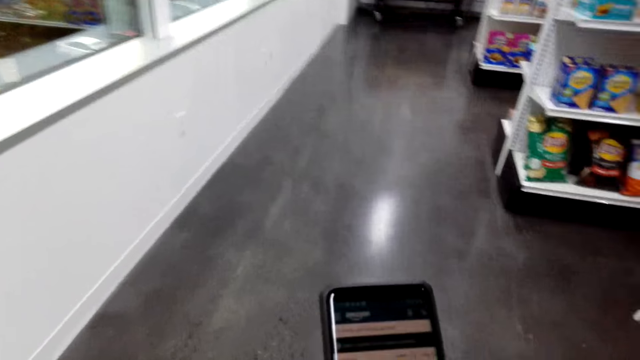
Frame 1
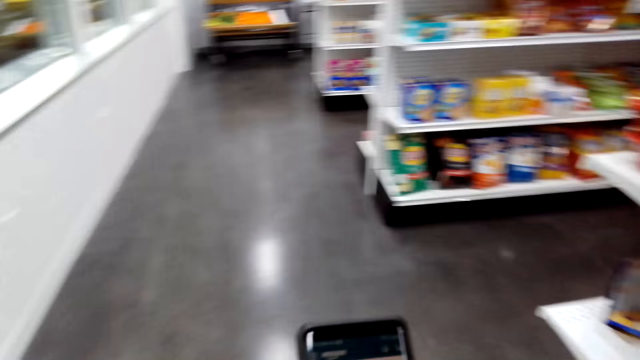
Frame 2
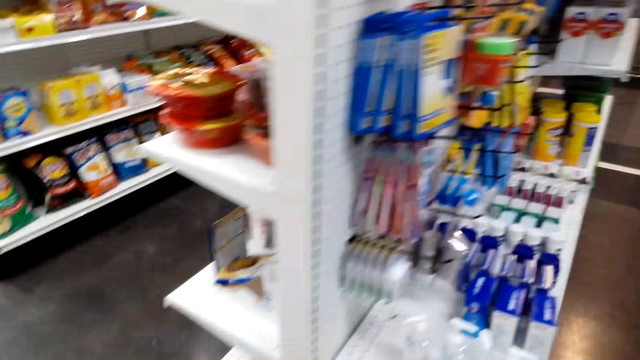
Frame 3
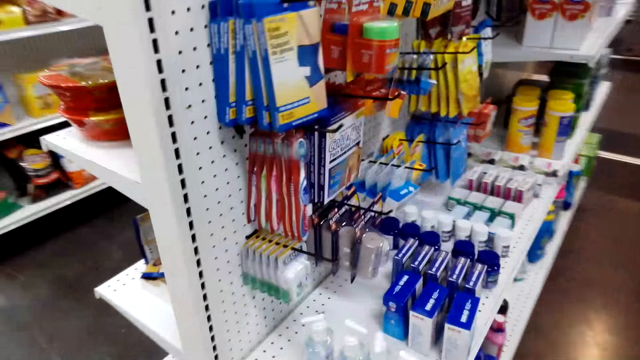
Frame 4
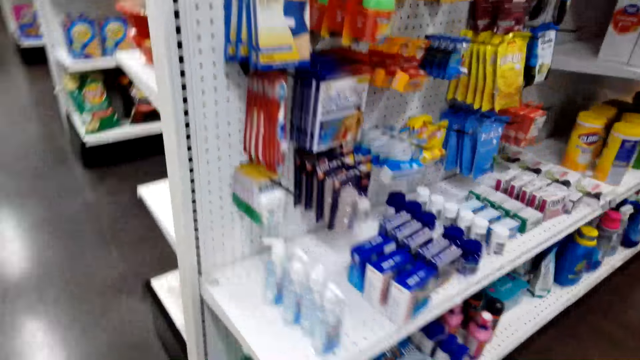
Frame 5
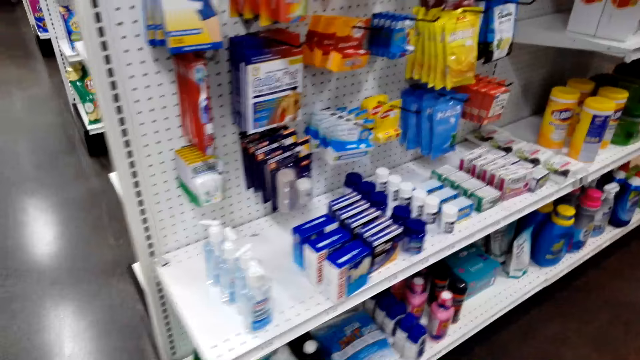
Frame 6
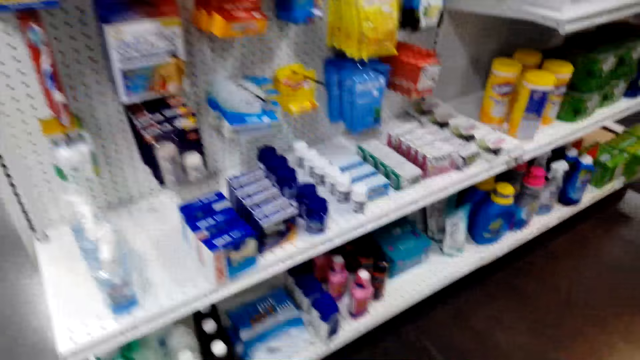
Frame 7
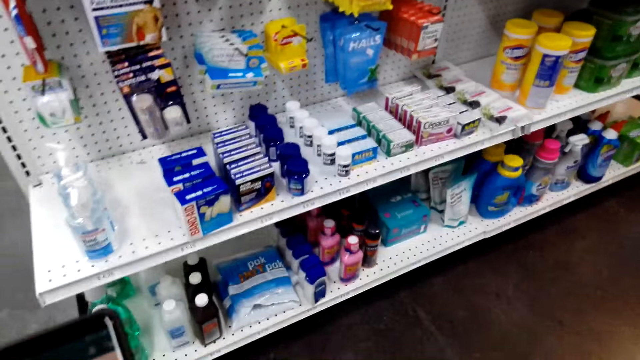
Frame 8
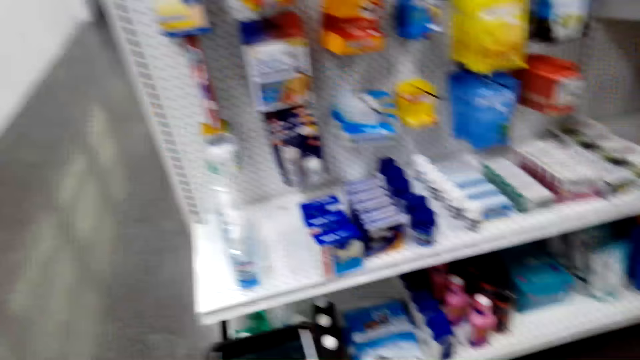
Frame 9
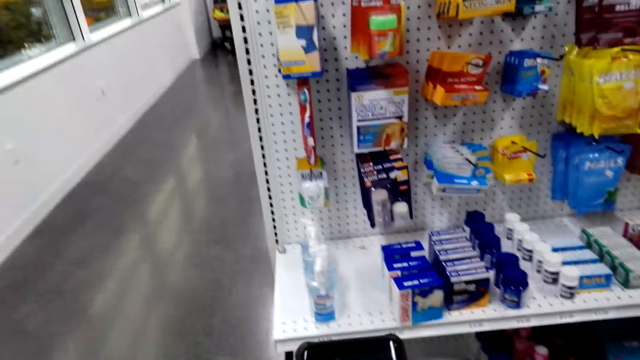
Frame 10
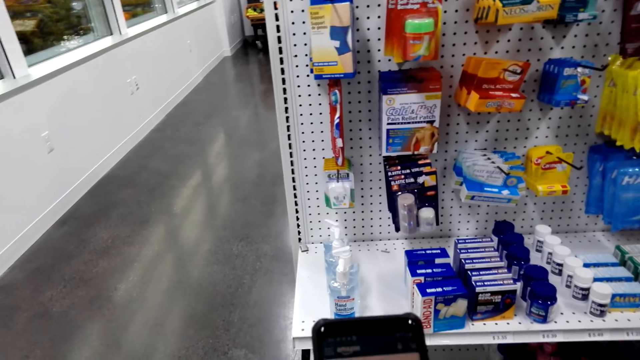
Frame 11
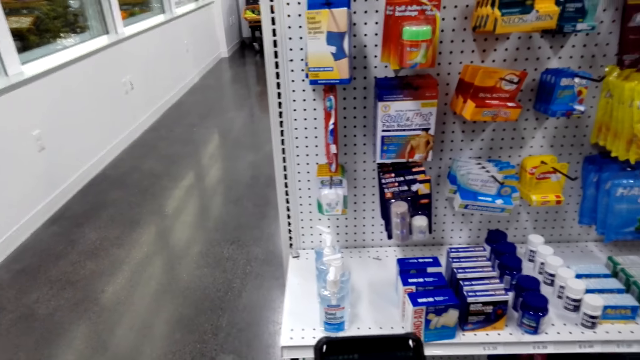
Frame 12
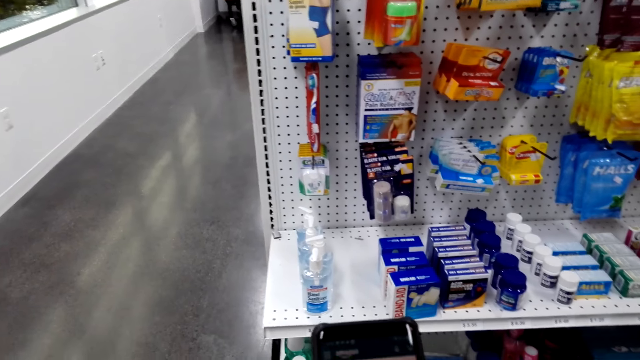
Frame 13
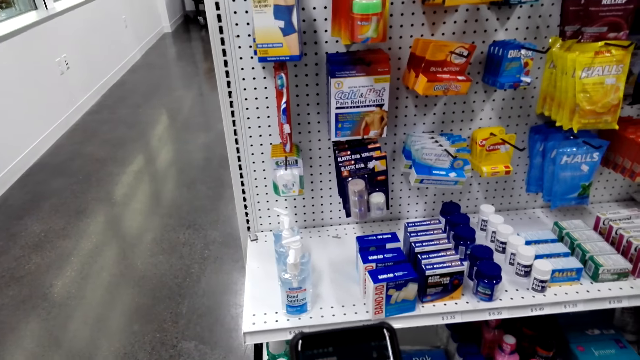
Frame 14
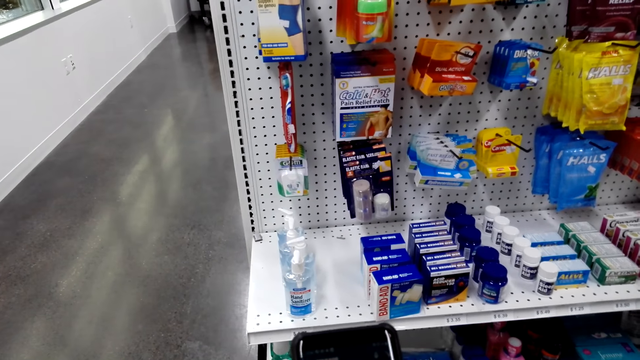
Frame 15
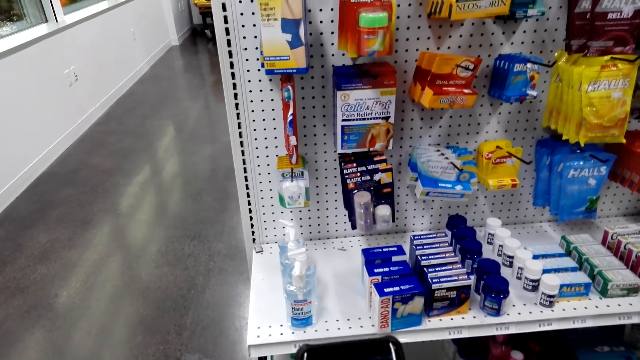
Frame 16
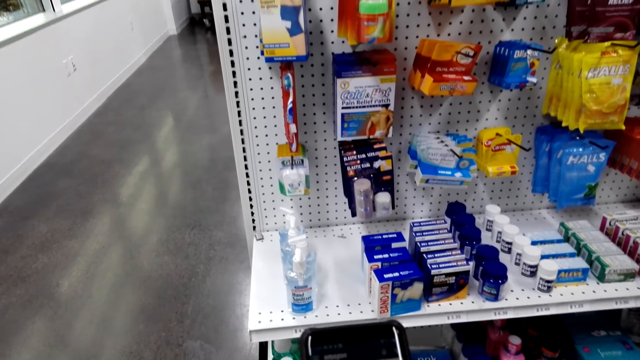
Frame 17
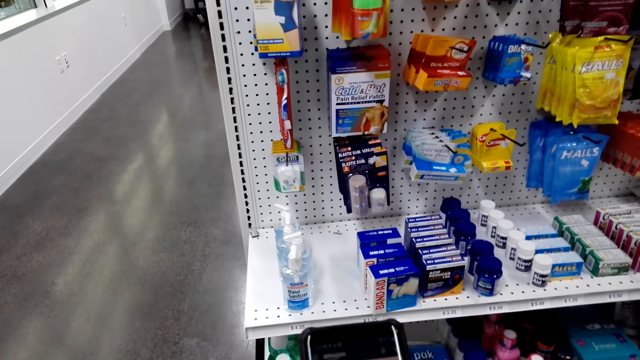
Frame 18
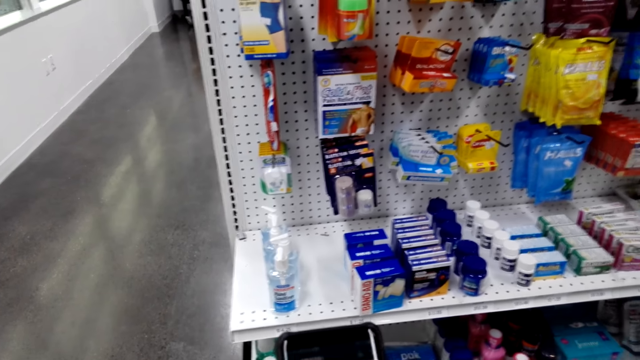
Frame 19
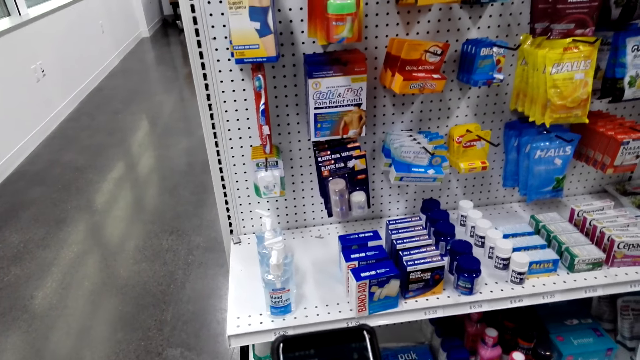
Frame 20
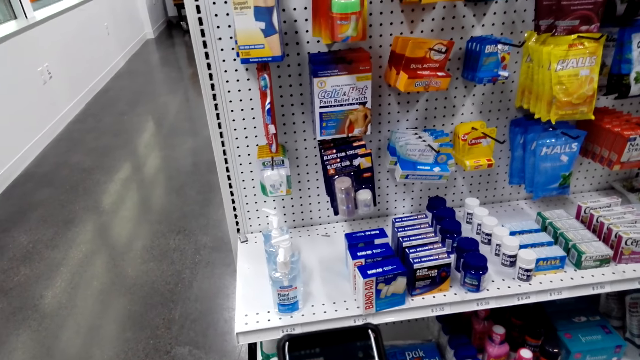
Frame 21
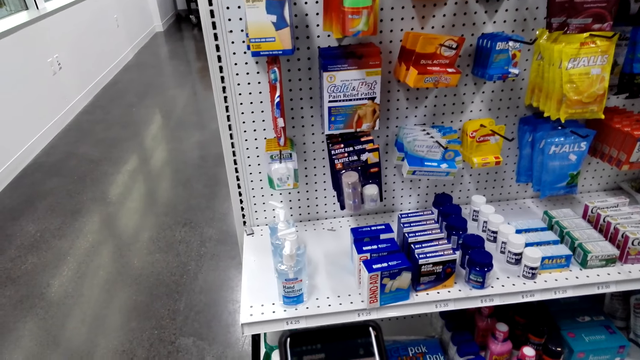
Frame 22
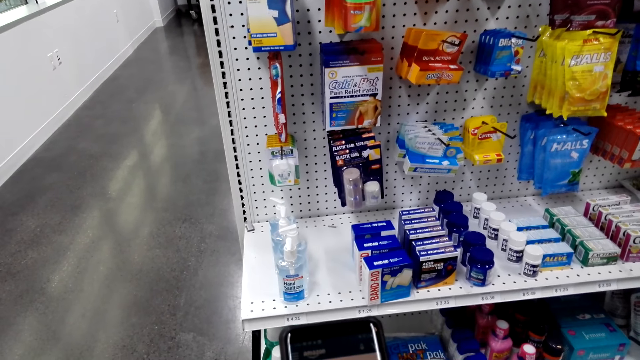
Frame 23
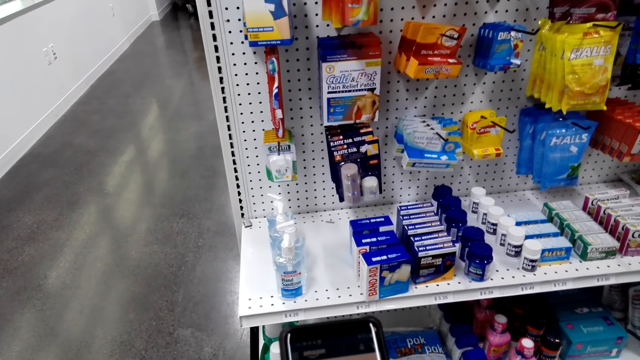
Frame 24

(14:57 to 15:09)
The camera wearer views items on a supermarket shelving. They move around. They operate the phone.

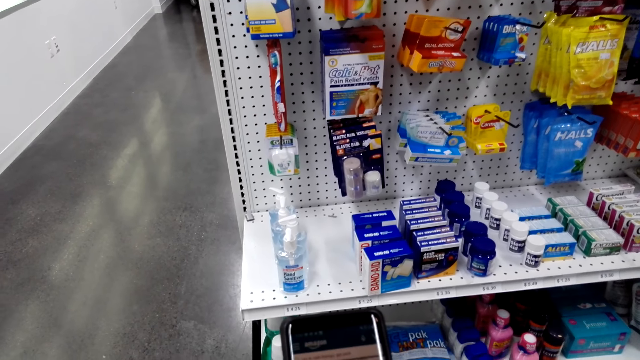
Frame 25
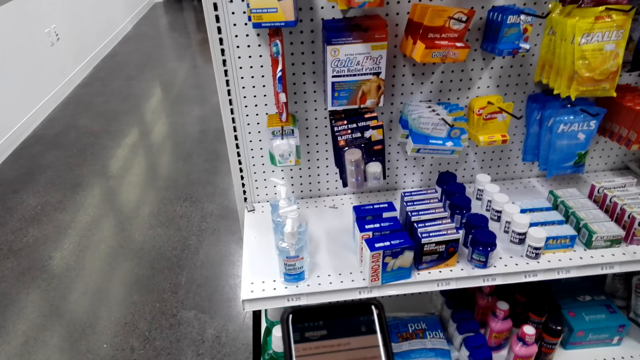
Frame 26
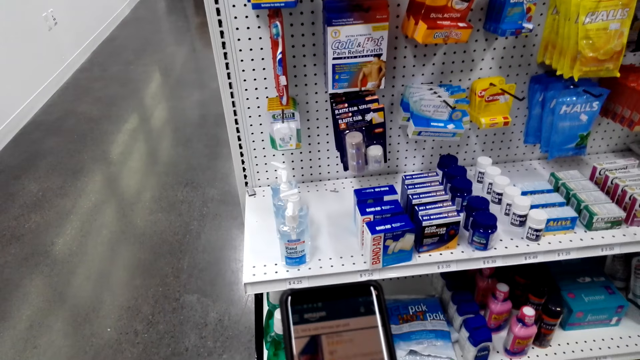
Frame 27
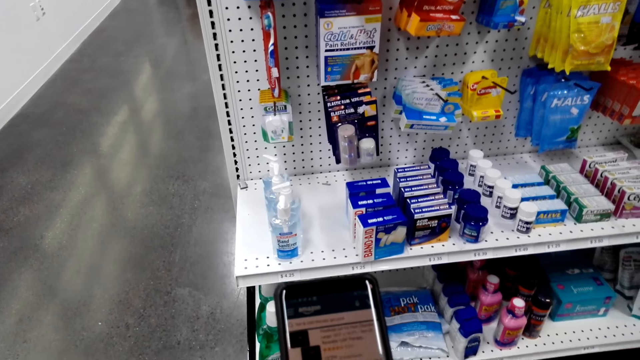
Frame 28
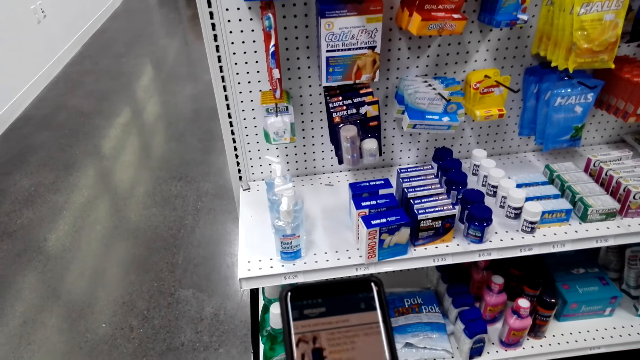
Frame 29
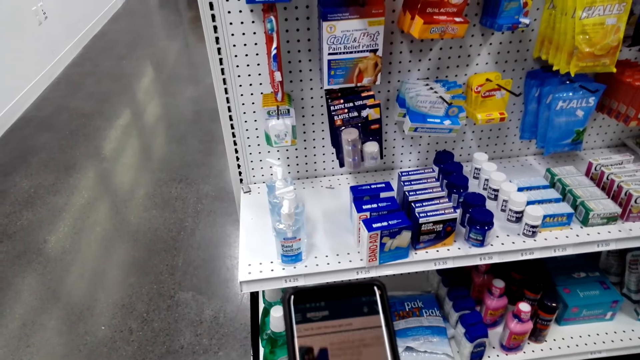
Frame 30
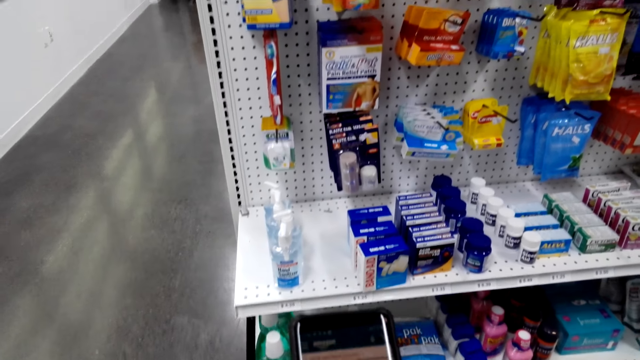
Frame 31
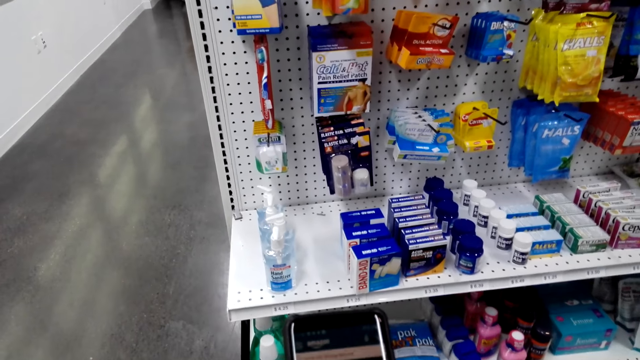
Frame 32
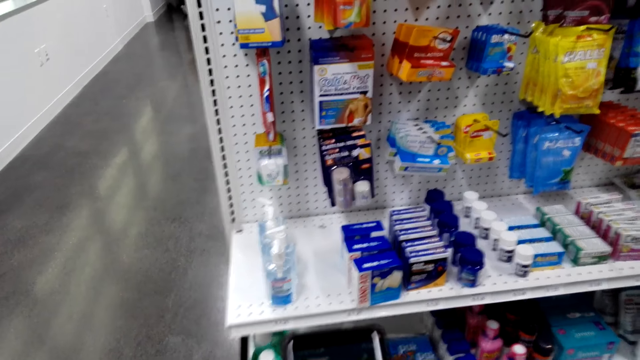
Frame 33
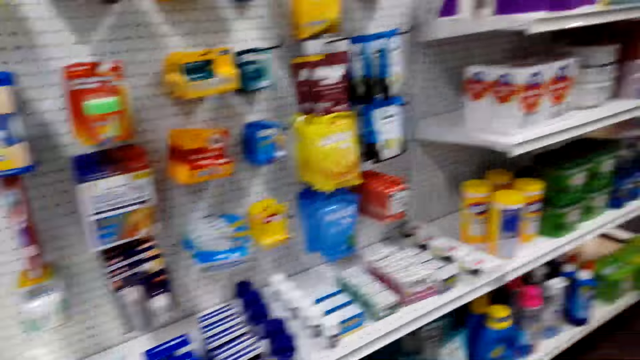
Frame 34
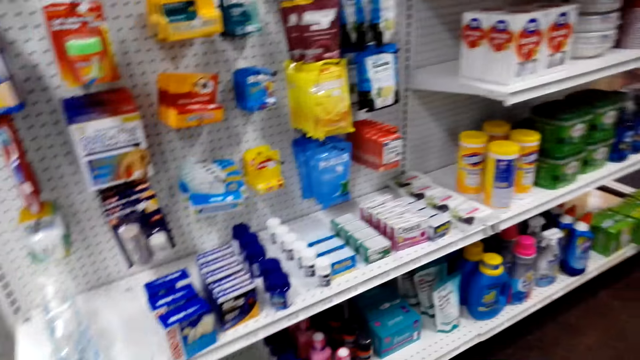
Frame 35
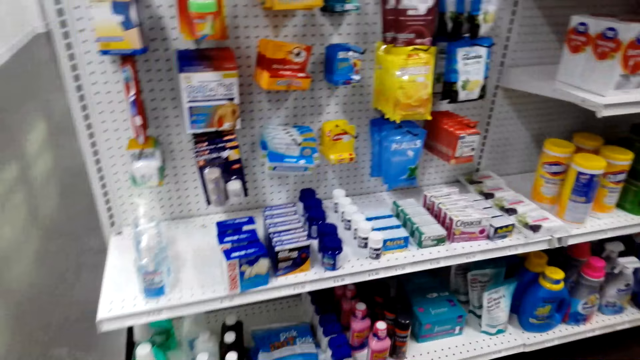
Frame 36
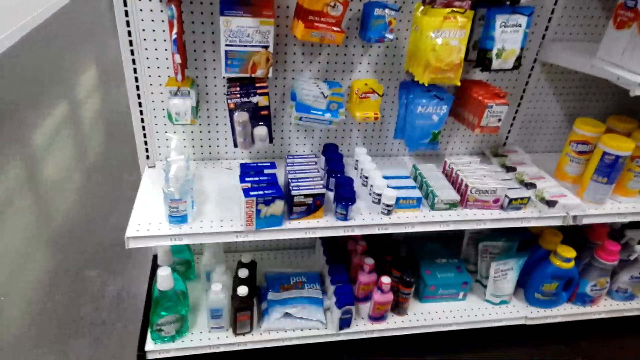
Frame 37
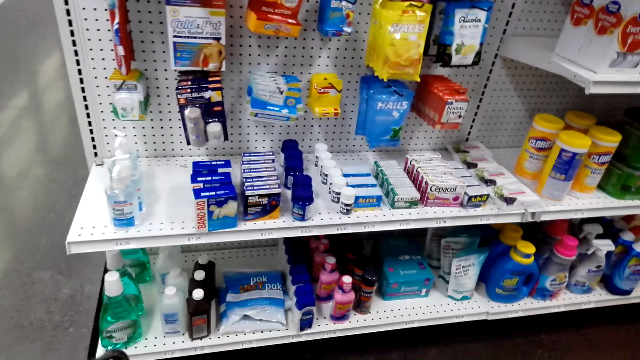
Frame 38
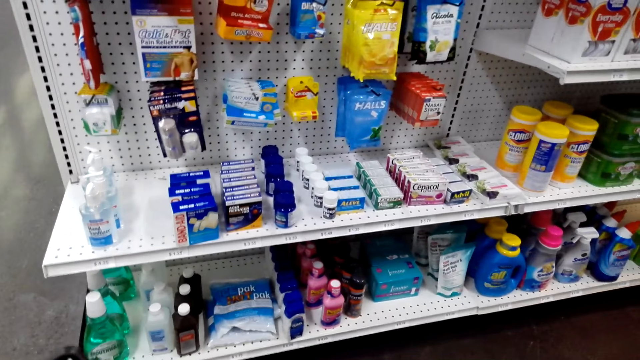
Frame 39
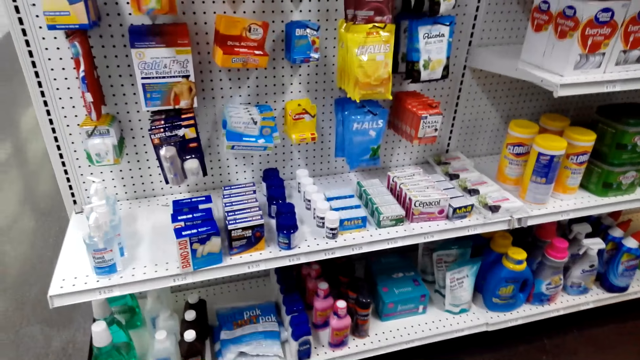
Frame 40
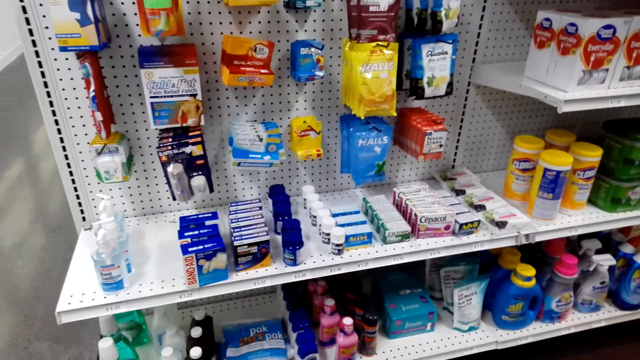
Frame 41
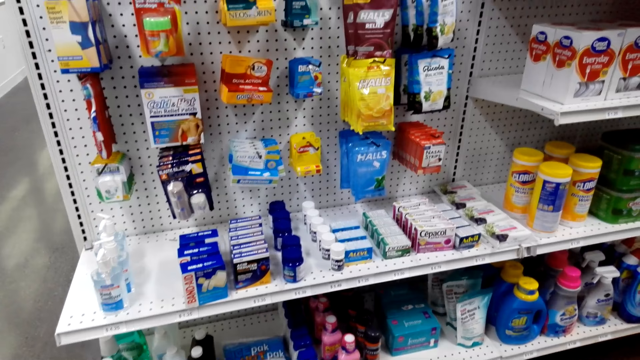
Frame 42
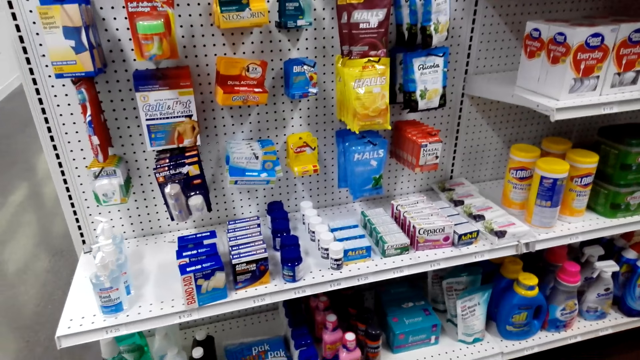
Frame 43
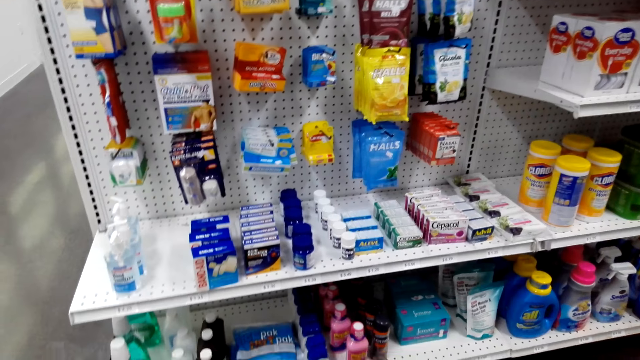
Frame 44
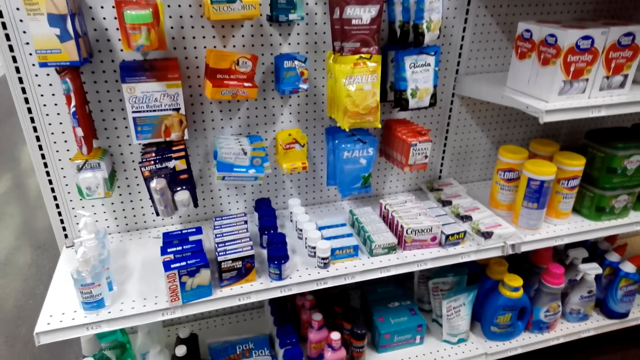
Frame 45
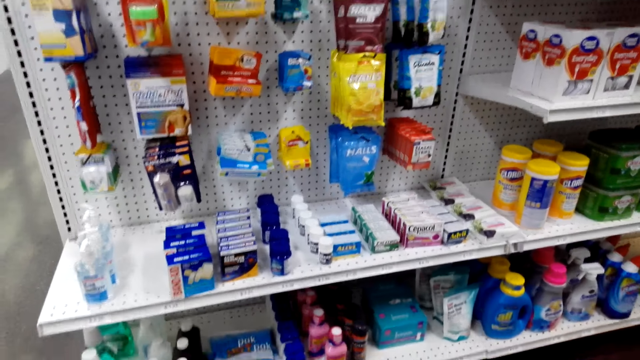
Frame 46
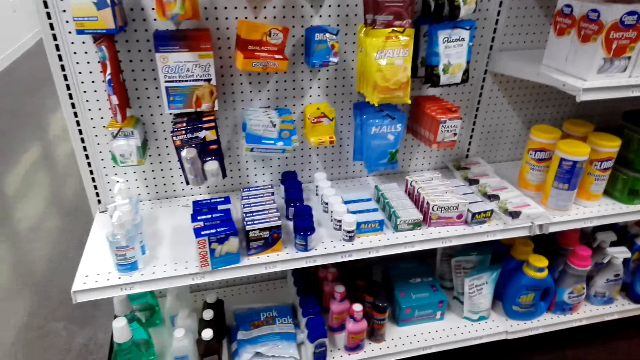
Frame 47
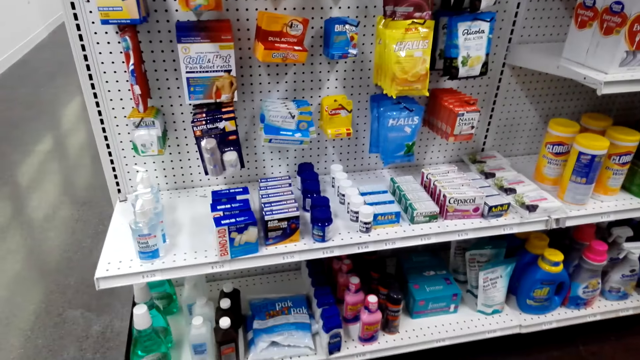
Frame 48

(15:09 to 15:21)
The camera wearer looks around. They view items on a supermarket shelving.
